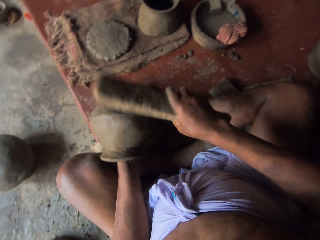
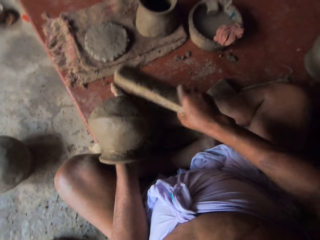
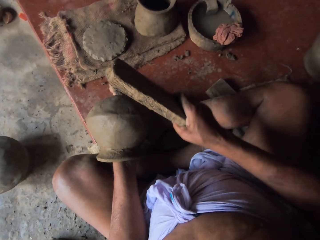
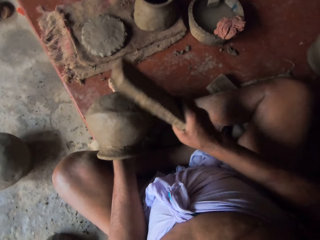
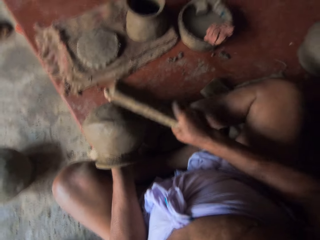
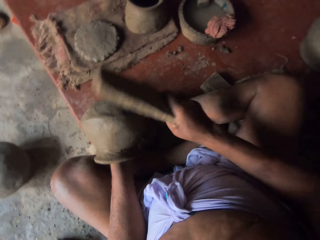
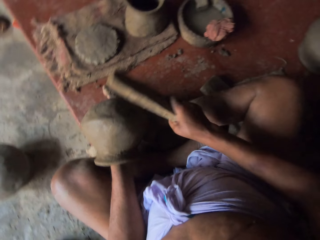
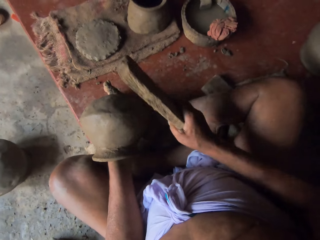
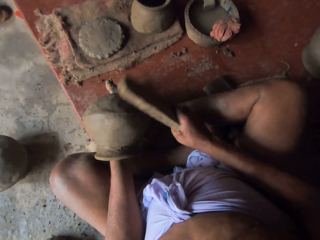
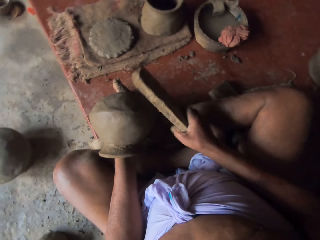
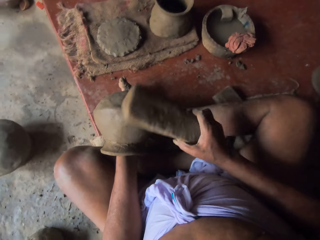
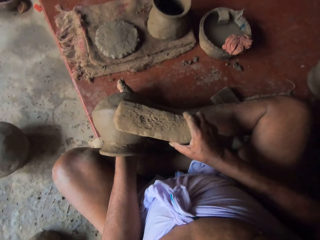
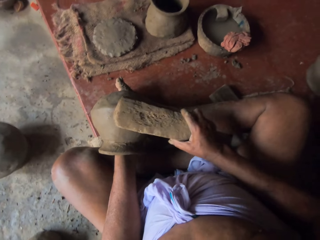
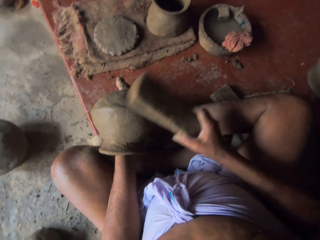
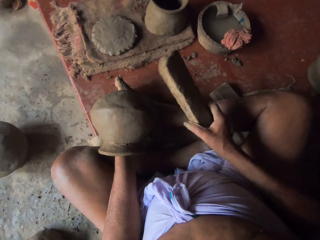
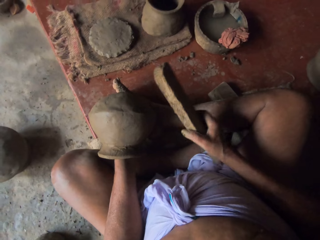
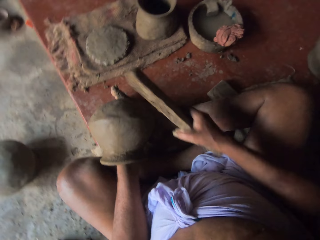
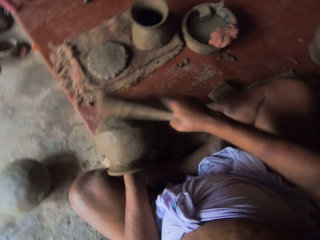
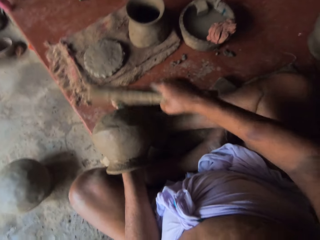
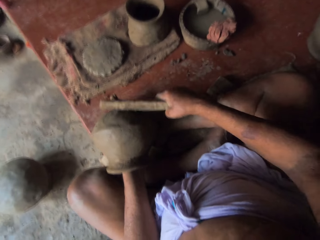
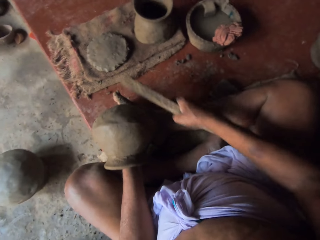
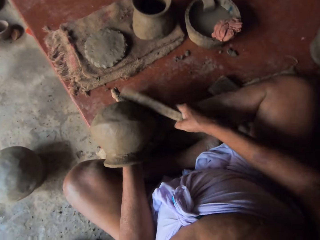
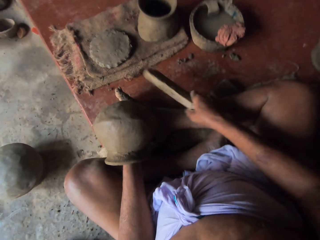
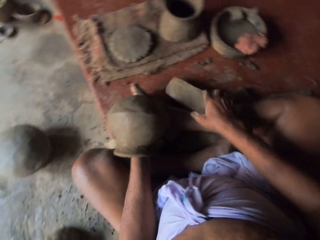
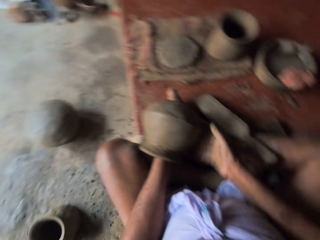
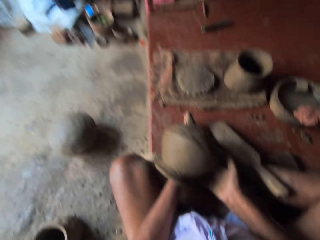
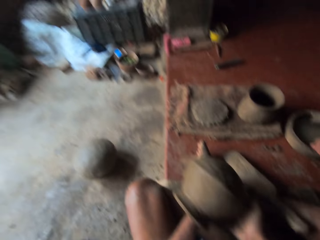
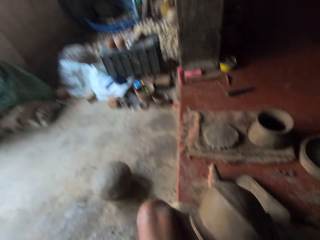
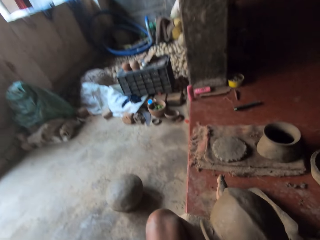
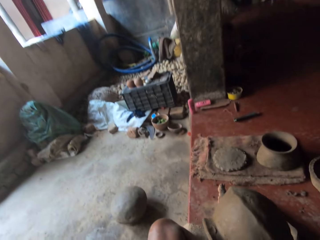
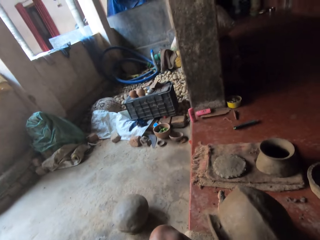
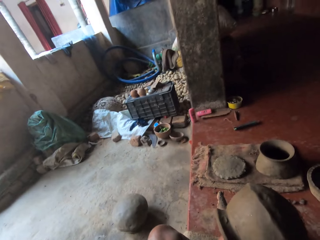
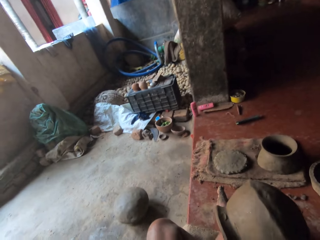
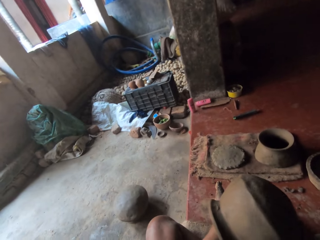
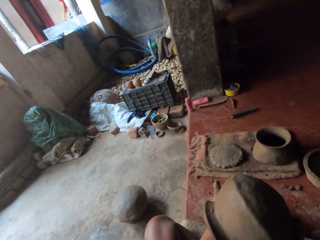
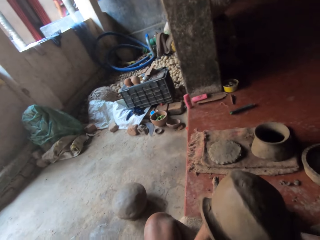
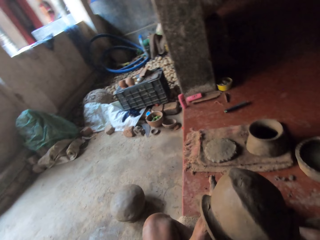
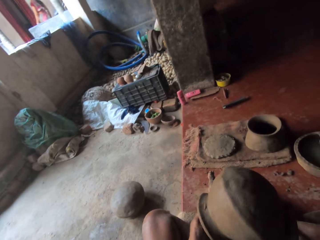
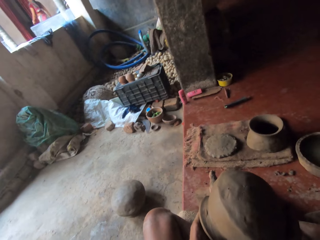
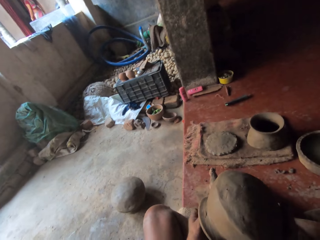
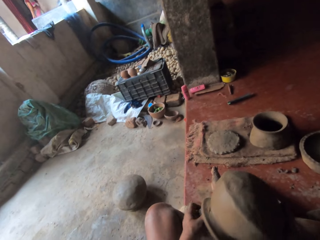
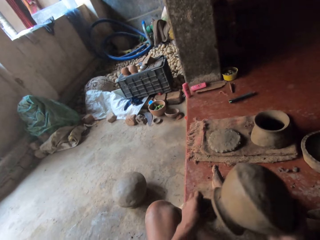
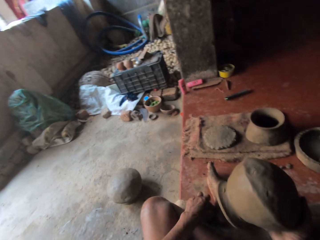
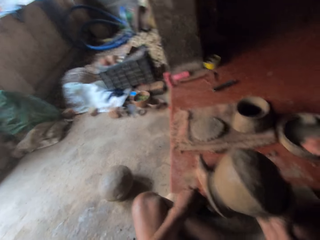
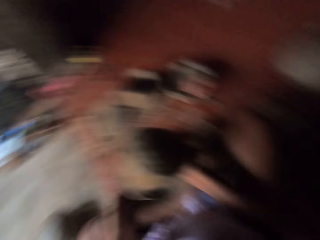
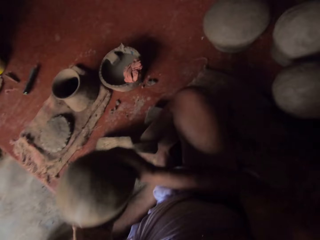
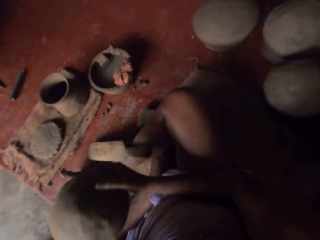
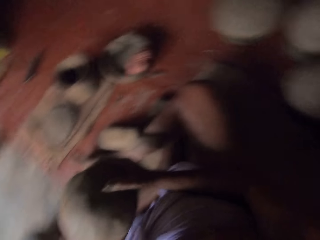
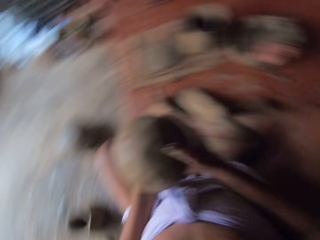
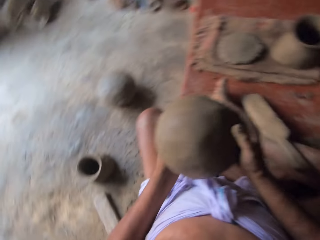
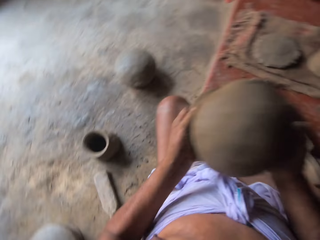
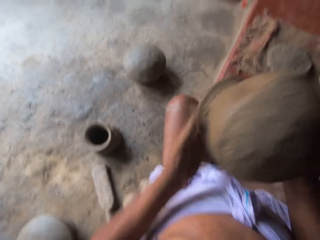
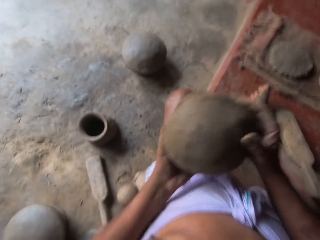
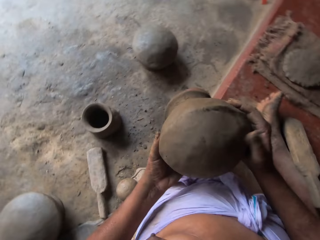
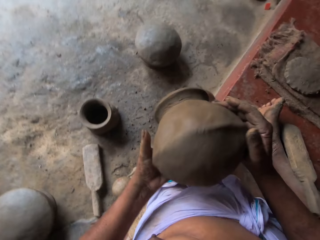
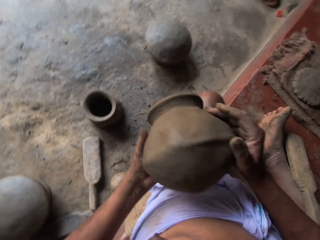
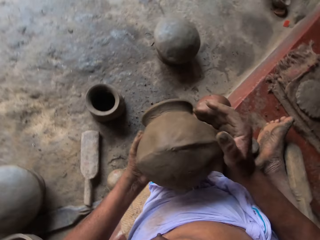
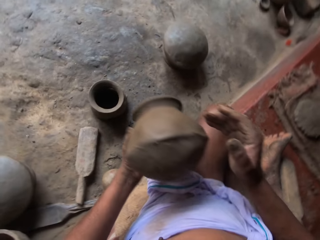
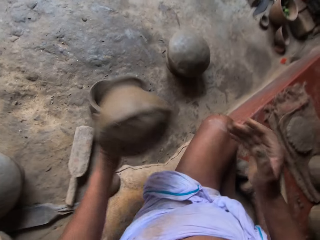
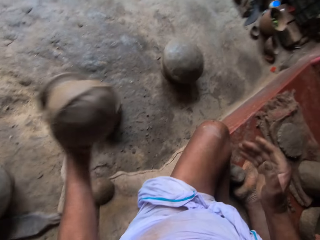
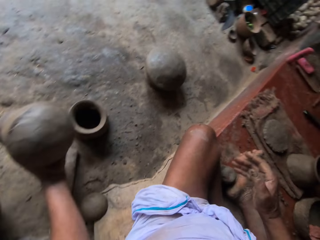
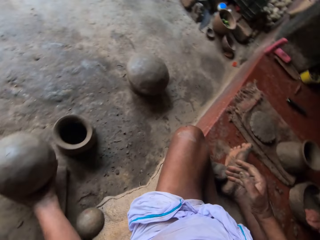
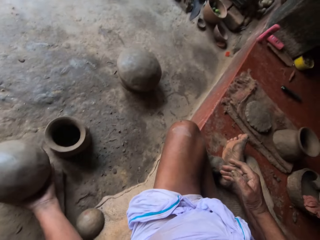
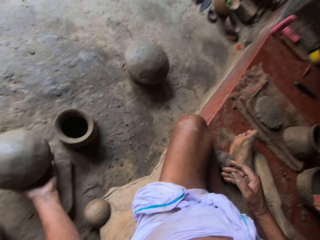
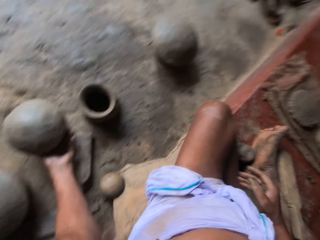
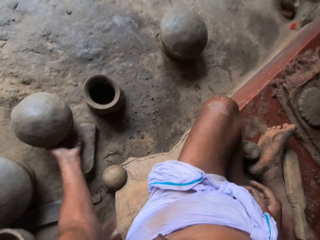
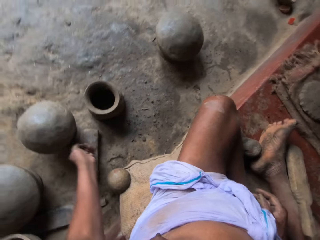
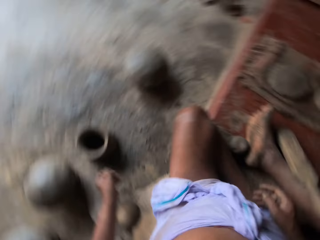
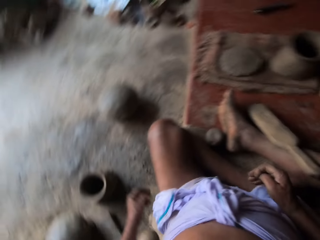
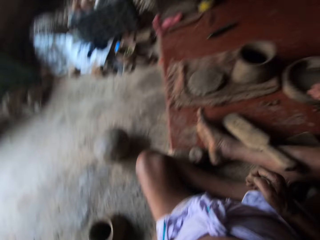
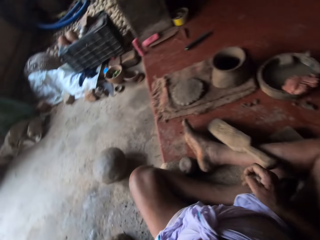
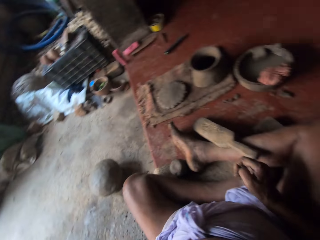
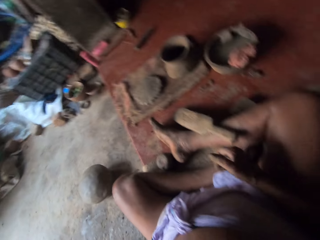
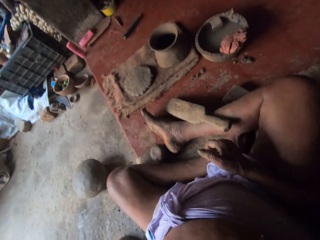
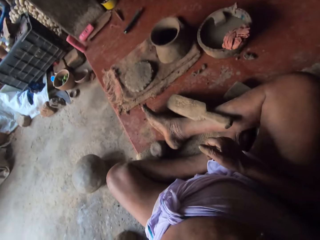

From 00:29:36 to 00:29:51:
The camera wearer drops a wood potter's rib. They look around the room. They lift a clay pot. They lift the clay pot. They place the clay pot on the floor.

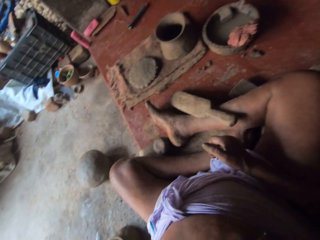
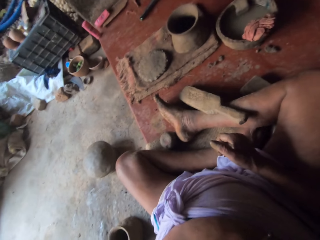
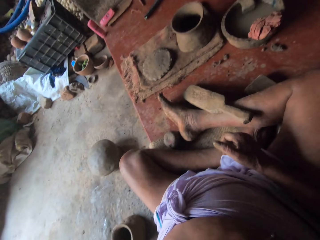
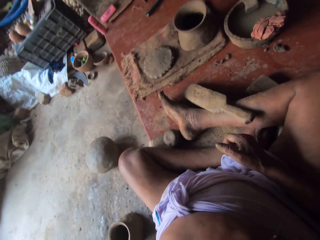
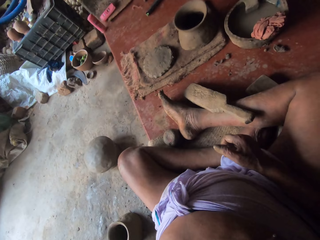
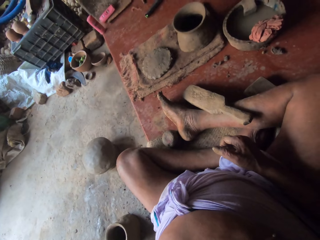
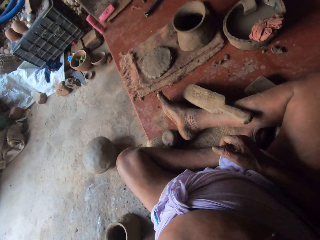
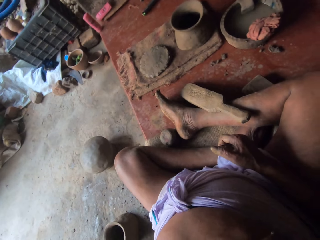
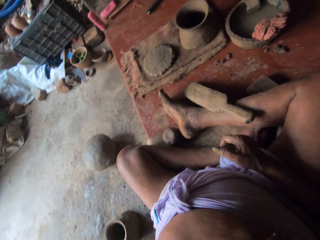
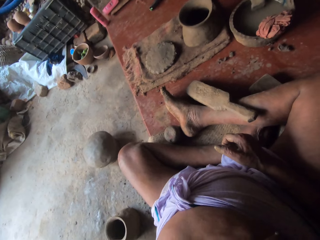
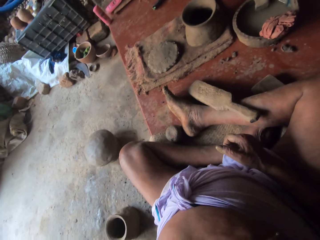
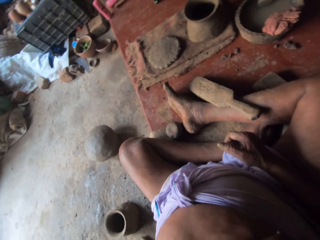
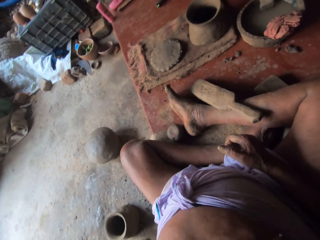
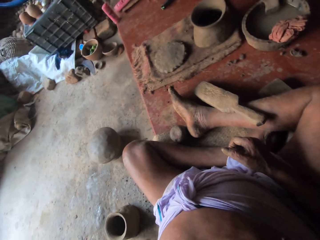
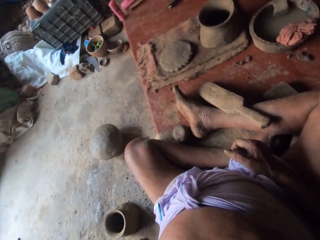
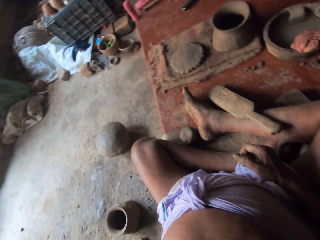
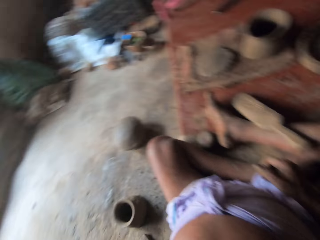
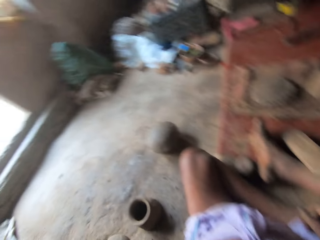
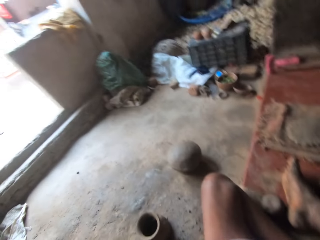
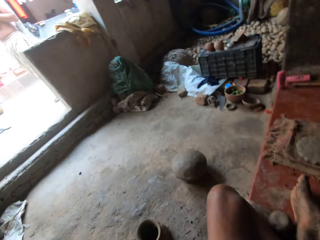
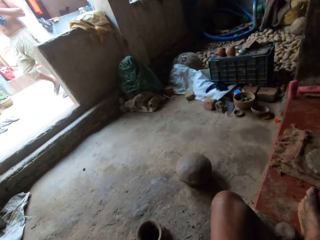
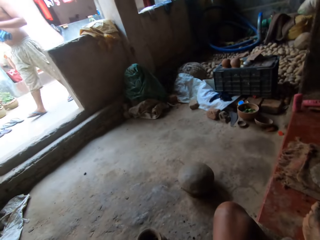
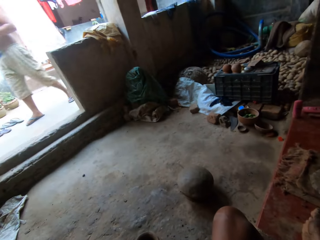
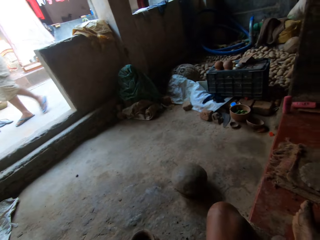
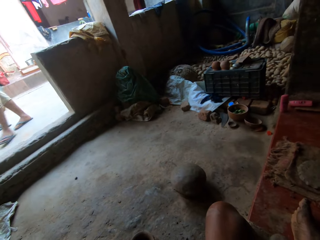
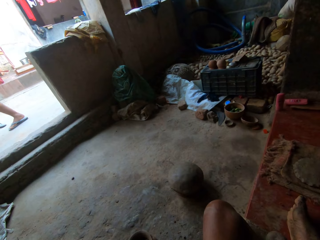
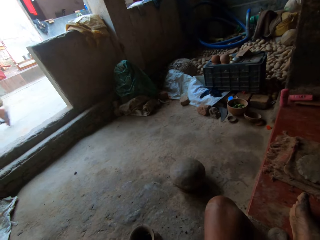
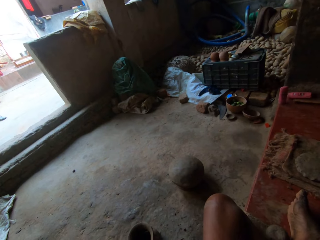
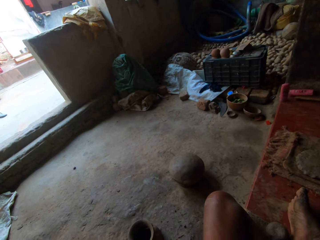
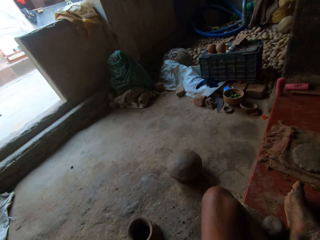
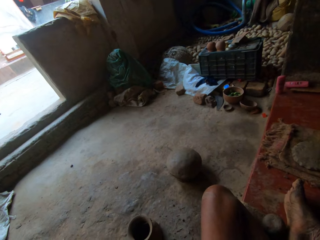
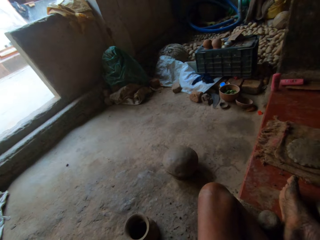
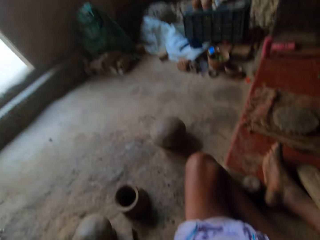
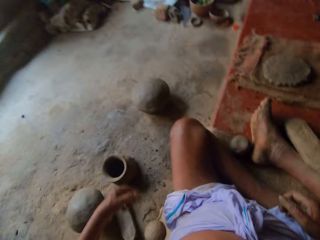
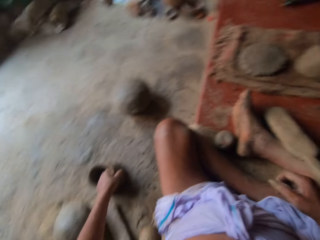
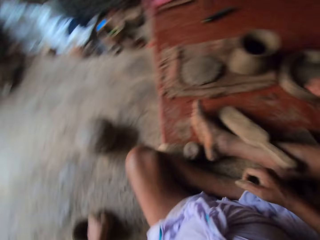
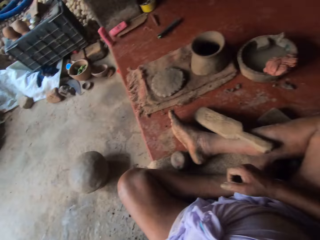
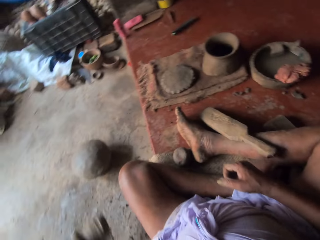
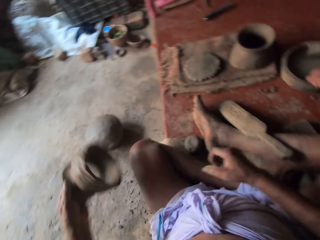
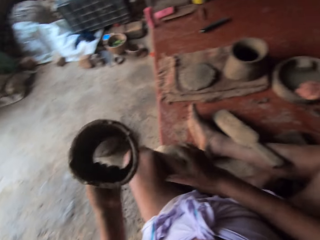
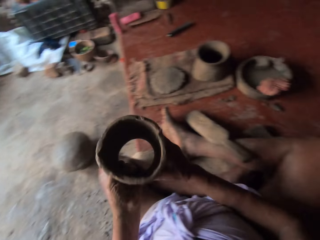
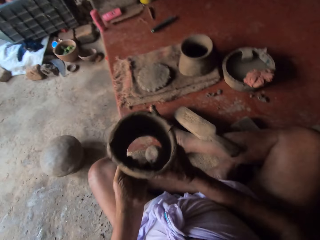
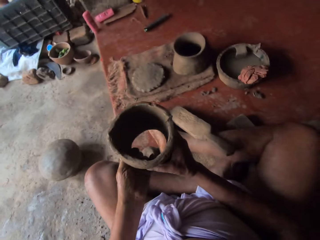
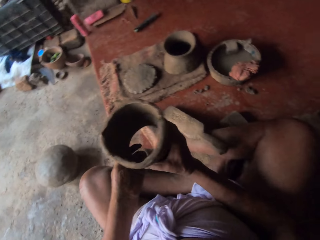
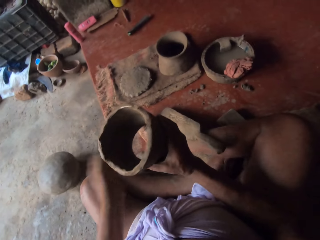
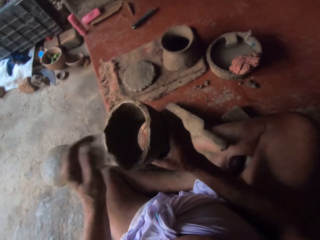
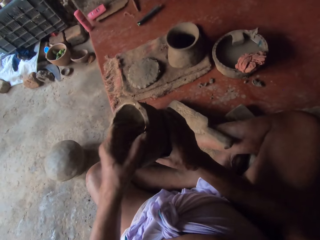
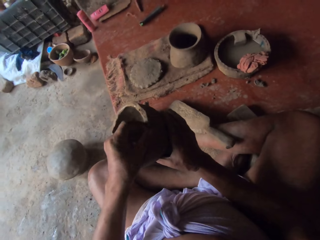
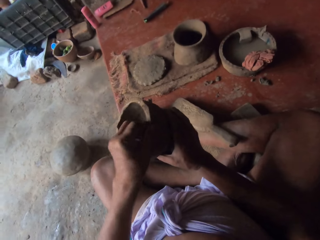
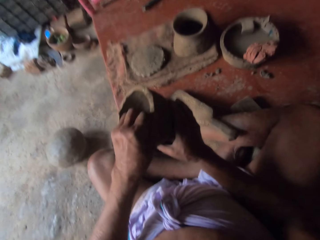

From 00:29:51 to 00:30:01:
The camera wearer looks around the room. They adjust the camera. They look around the room. They pick up a broken clay pot.
